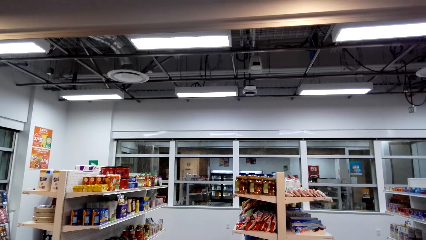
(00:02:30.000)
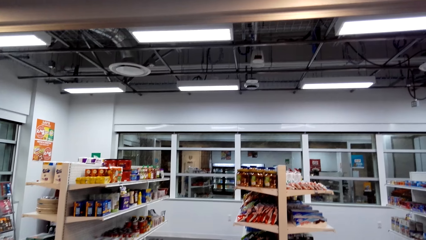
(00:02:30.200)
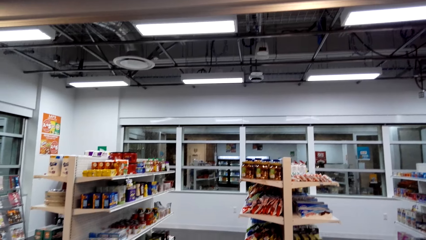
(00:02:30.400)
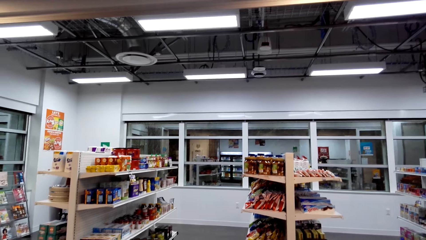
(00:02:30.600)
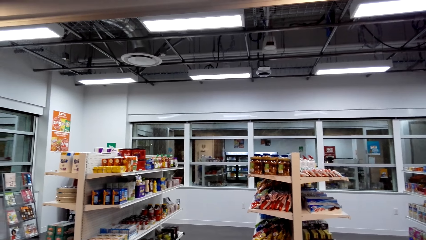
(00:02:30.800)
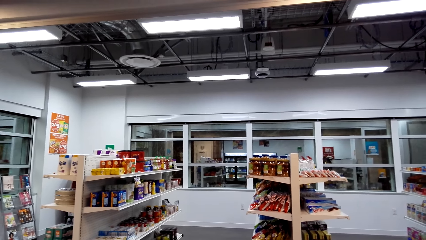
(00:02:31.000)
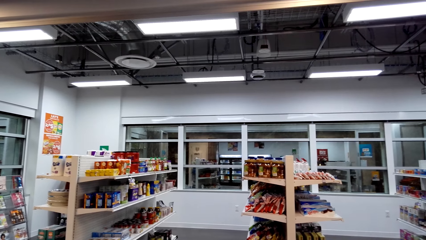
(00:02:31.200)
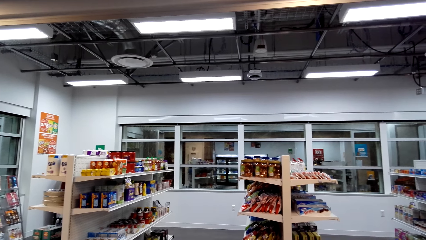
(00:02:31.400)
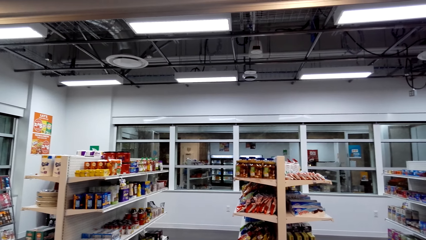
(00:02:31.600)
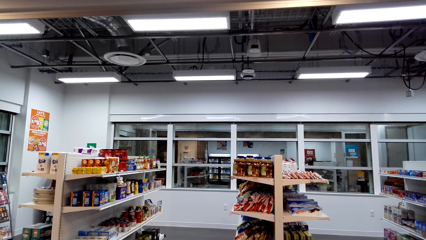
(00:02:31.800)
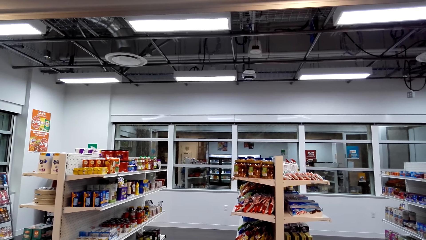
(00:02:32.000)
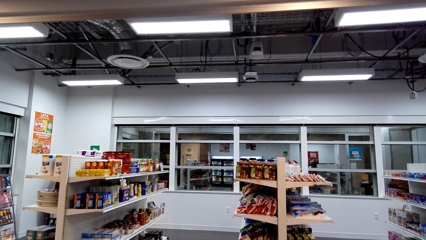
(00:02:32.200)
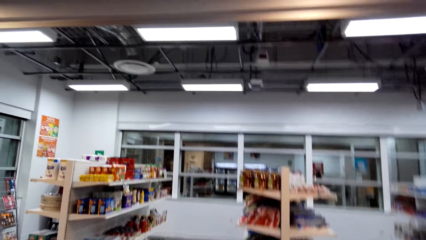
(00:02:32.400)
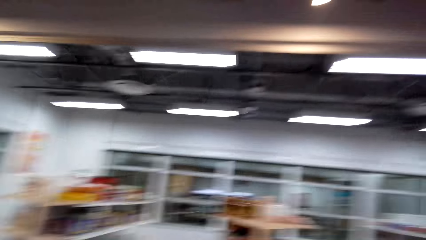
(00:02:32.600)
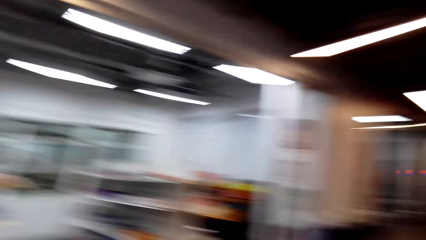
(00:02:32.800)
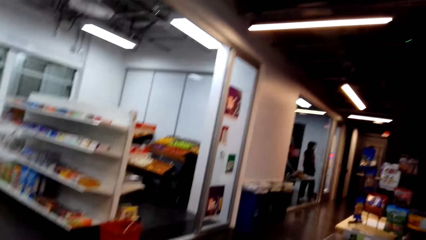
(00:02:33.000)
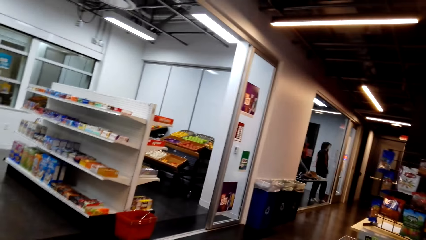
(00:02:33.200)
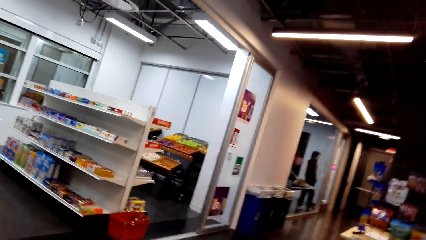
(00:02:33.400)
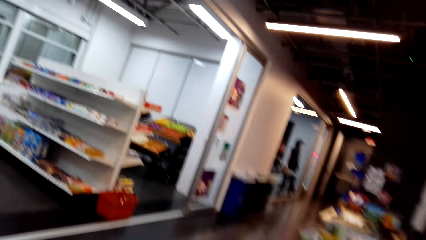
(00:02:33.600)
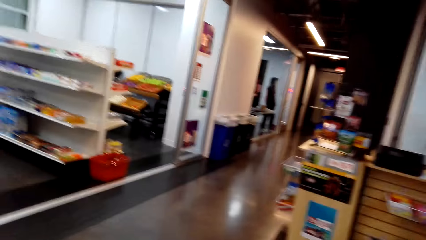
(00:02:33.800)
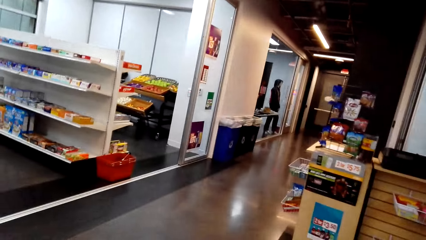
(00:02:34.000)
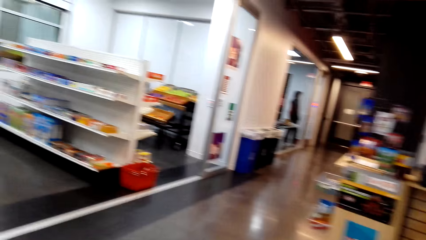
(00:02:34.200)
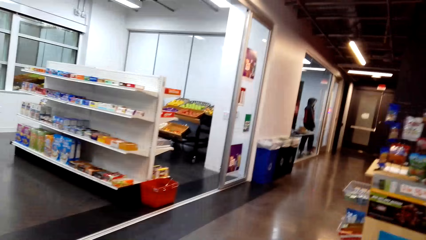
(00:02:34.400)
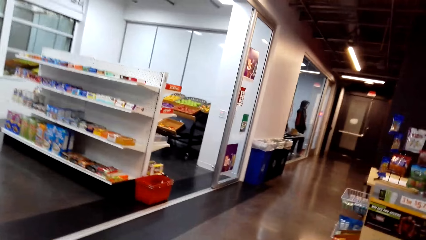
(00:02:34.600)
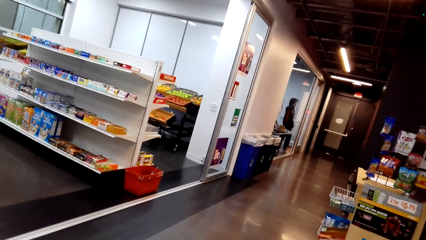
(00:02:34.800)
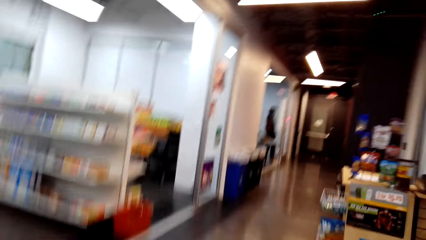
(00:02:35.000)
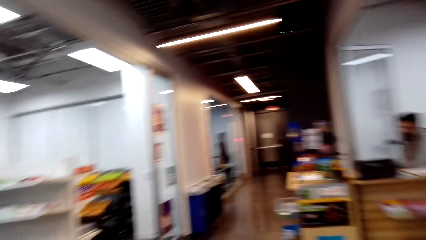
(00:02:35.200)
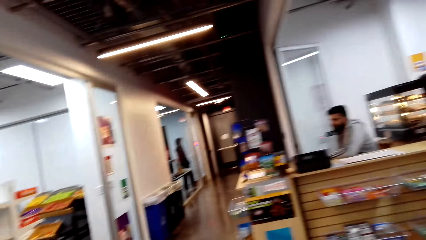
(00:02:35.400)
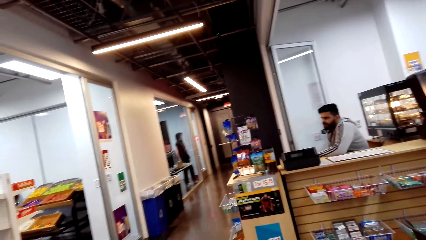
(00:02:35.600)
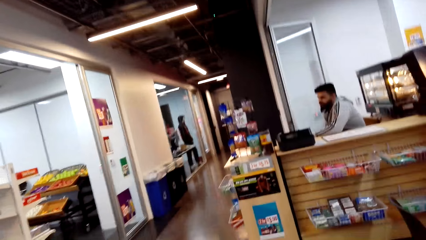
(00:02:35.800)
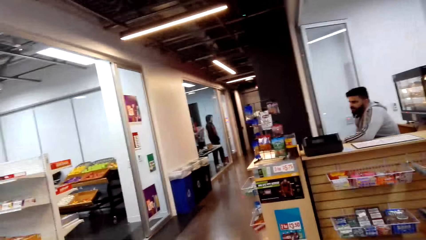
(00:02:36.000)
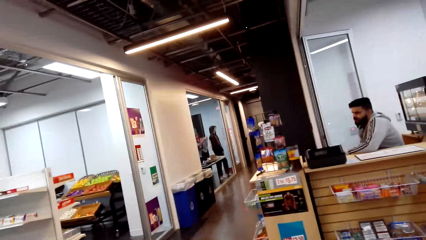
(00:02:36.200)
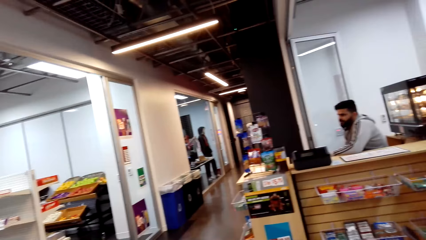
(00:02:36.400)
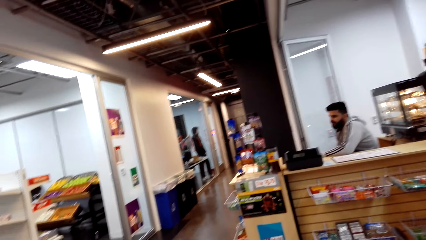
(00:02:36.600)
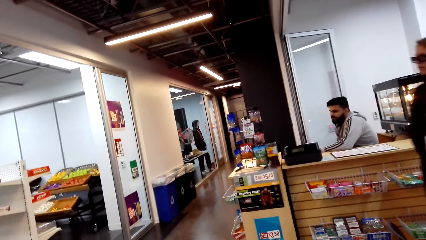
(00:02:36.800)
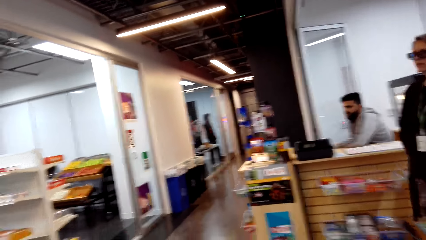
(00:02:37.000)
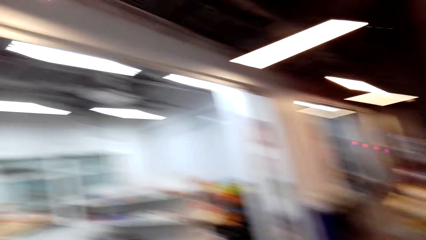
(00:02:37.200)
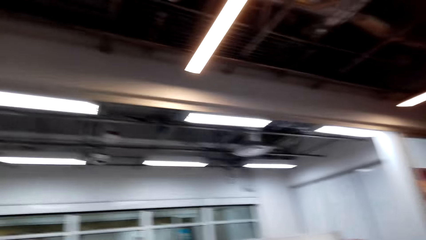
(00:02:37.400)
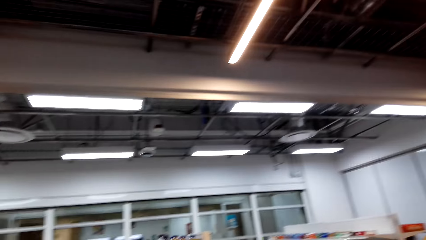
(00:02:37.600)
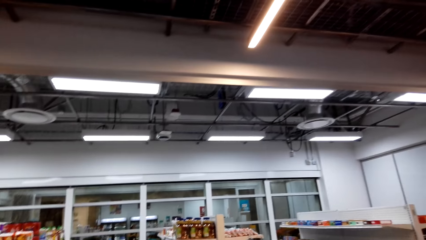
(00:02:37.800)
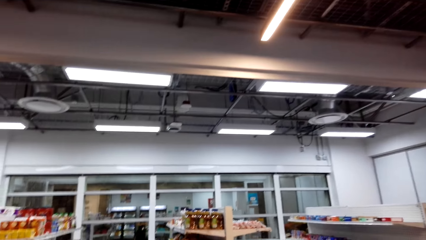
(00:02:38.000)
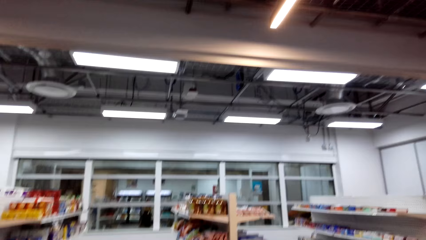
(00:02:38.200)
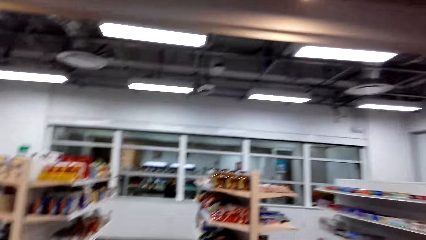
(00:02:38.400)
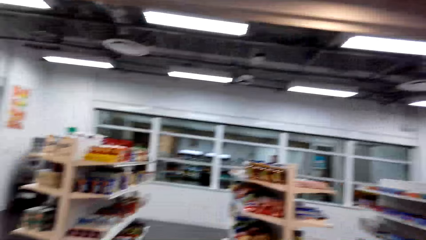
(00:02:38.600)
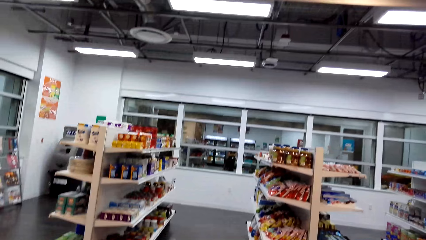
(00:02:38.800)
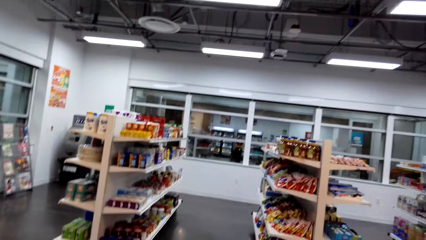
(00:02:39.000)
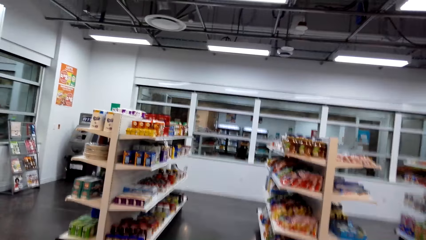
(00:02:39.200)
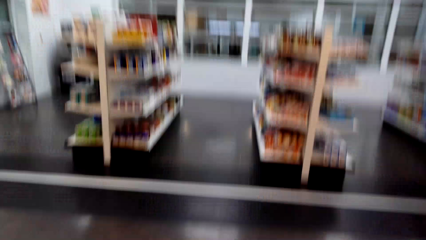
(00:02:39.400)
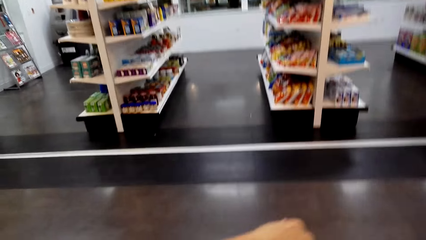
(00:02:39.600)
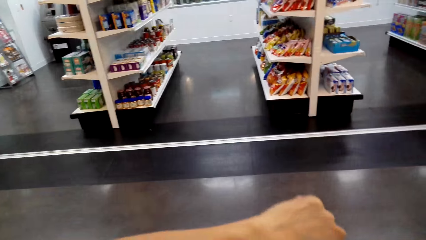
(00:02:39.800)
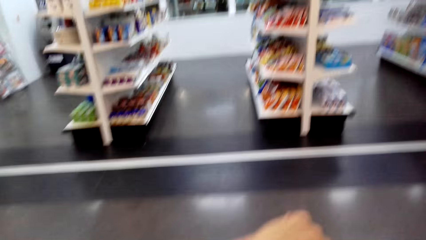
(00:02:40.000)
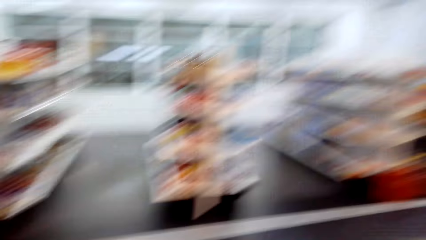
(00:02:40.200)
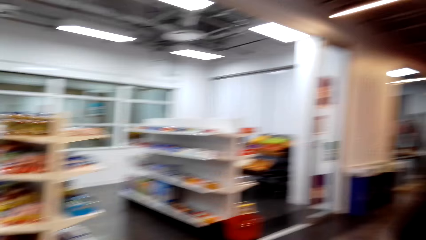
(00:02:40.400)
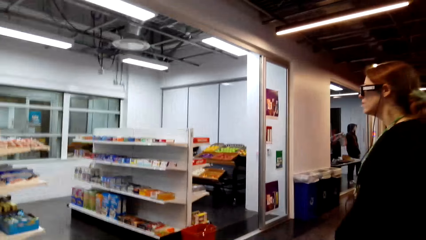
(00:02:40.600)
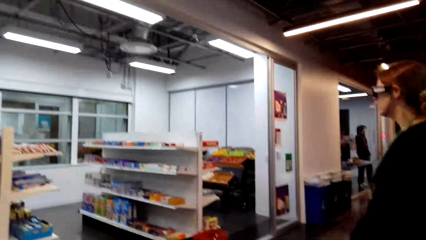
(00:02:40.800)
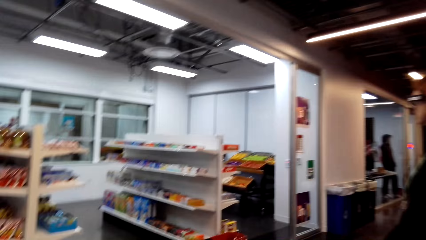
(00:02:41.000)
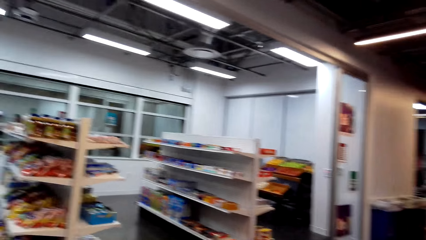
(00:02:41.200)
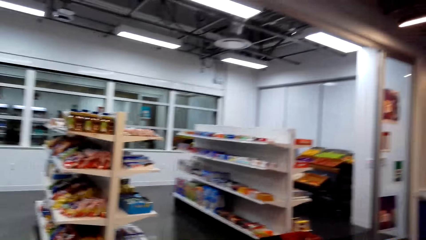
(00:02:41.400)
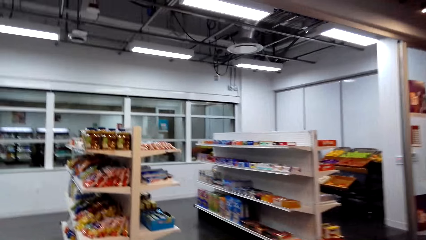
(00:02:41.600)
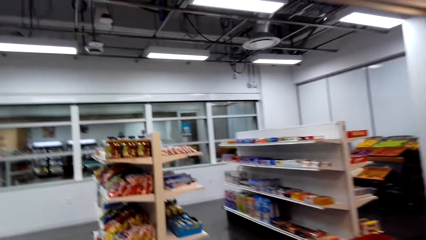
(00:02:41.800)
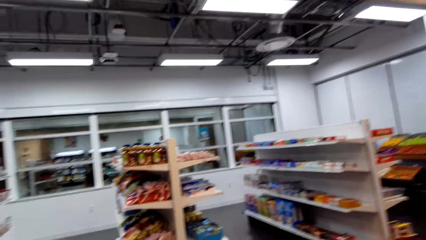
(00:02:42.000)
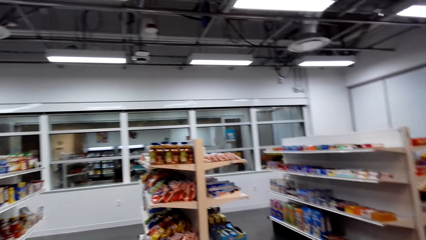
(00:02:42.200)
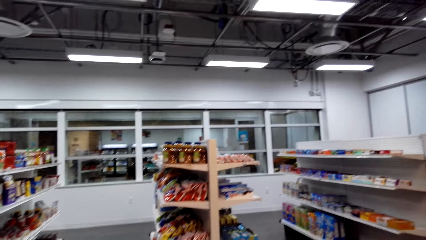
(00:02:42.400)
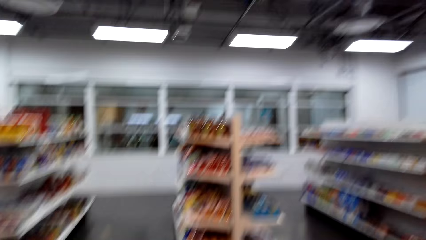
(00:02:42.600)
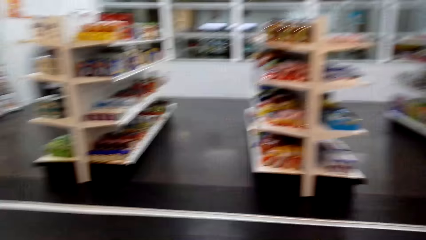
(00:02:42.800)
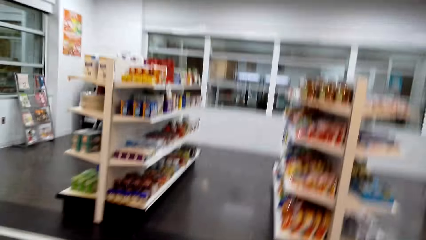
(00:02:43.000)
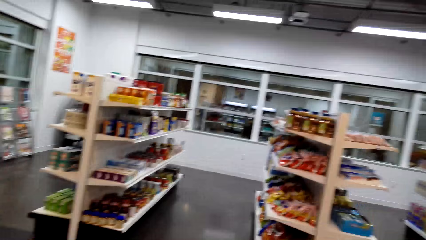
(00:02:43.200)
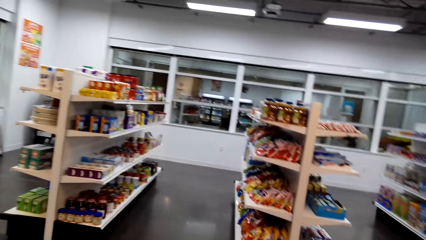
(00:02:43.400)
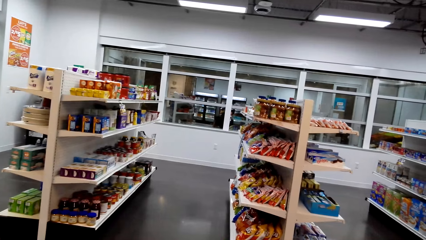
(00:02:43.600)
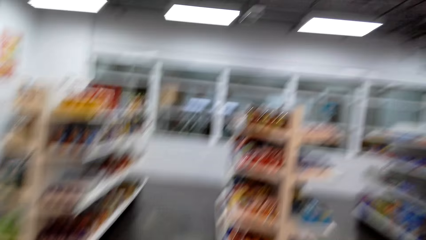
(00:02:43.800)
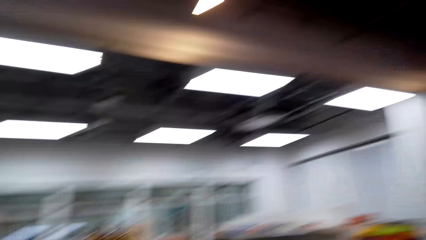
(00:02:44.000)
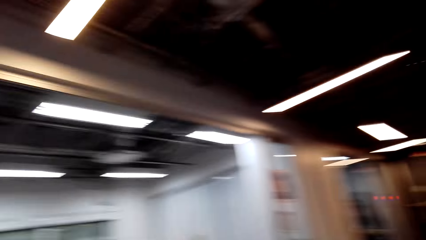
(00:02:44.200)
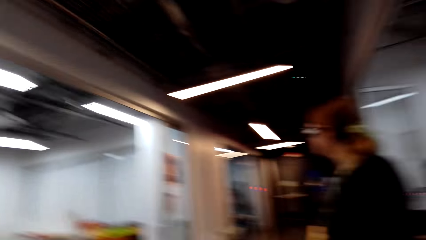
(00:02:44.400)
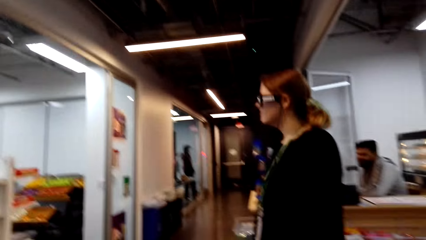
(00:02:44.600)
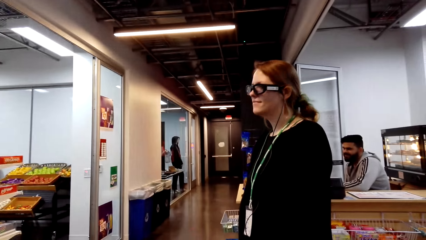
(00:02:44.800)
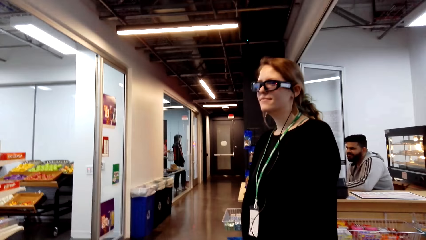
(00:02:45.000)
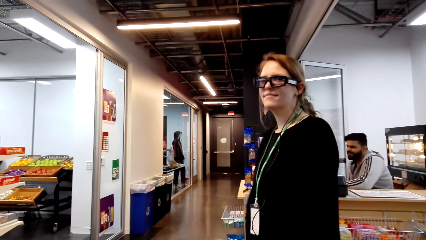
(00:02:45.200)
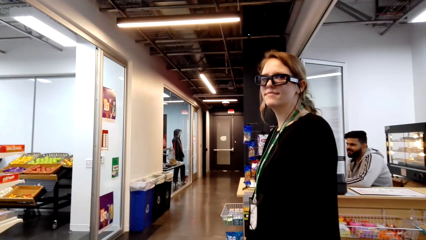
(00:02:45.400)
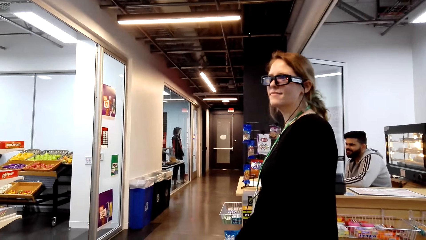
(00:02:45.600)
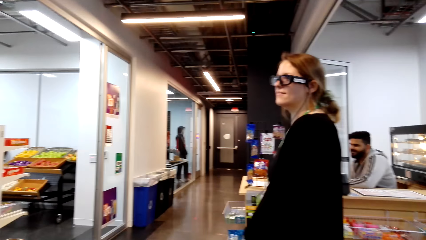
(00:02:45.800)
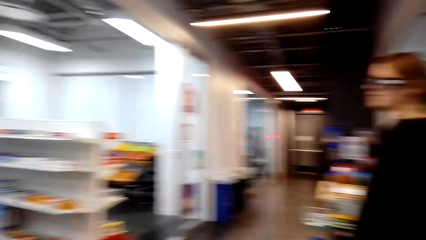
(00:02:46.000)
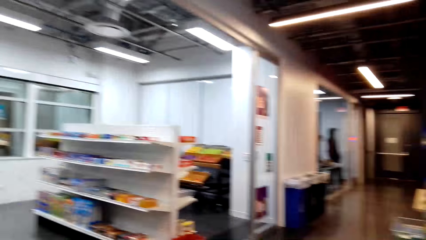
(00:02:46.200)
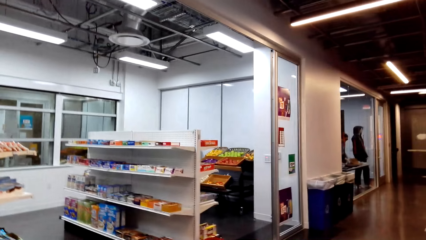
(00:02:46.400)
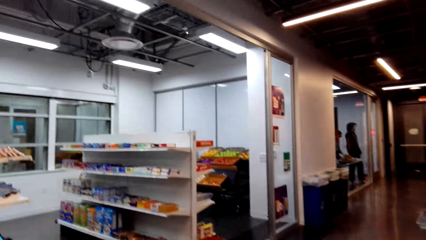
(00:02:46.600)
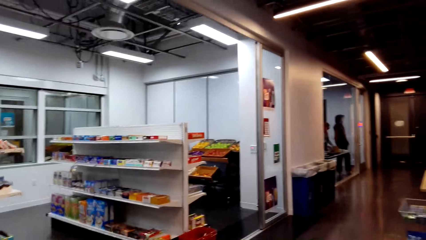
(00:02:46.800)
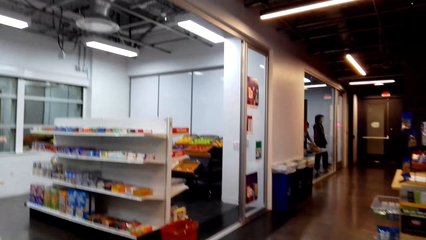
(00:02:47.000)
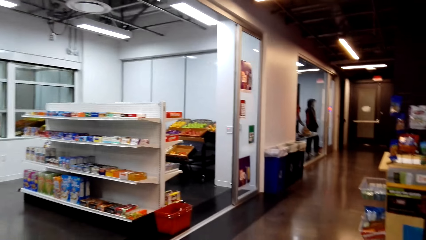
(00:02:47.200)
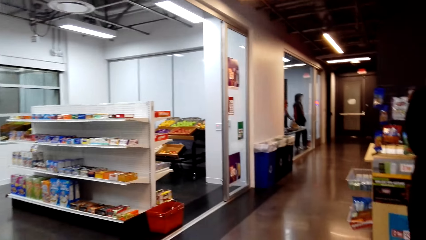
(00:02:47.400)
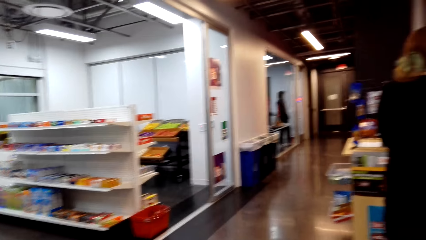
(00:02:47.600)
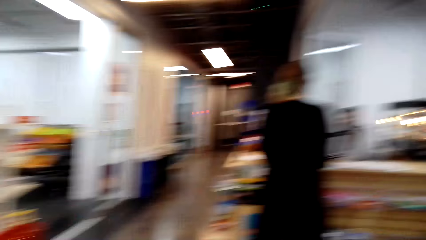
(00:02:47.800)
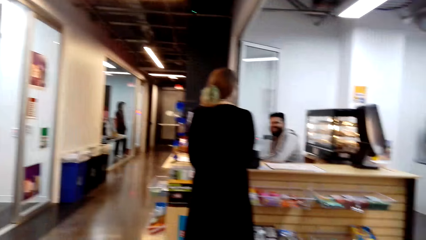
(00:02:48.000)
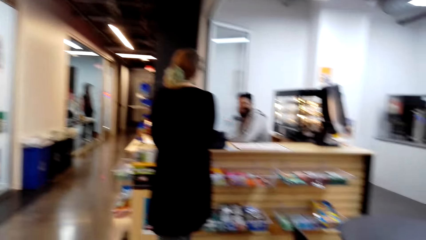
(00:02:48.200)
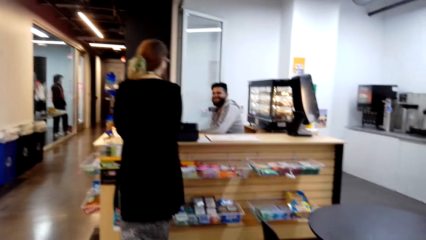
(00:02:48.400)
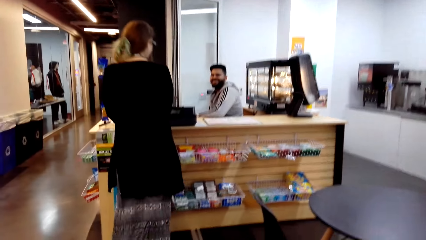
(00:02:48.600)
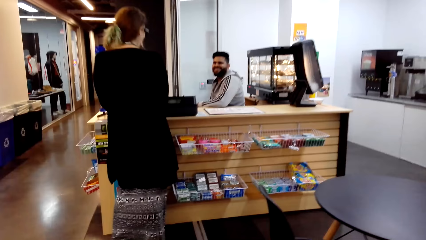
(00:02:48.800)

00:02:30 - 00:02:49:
The camera wearer moves her hand. A man talks. The camera wearer talks.
